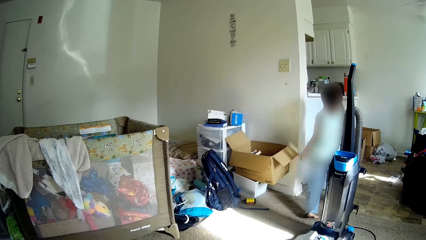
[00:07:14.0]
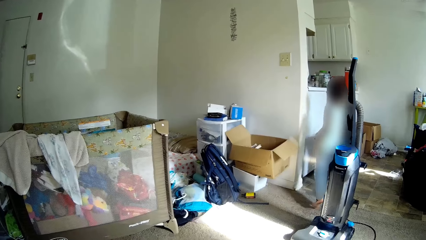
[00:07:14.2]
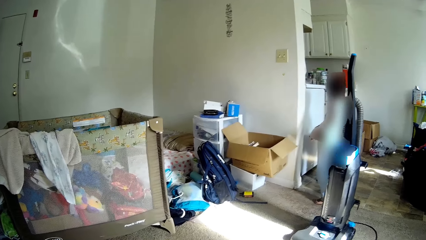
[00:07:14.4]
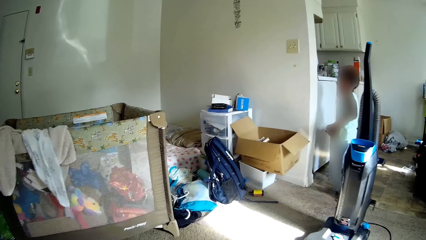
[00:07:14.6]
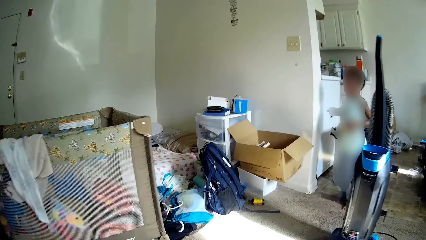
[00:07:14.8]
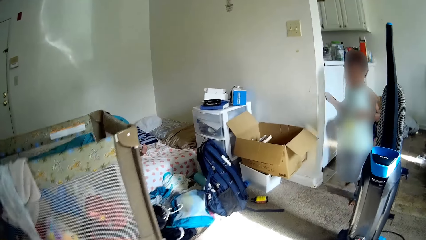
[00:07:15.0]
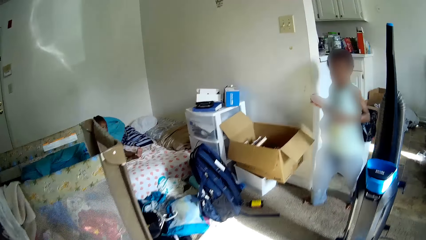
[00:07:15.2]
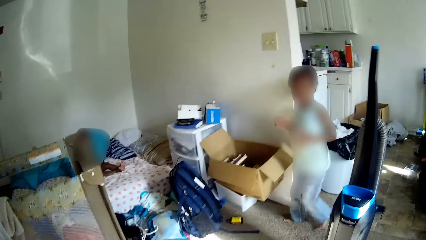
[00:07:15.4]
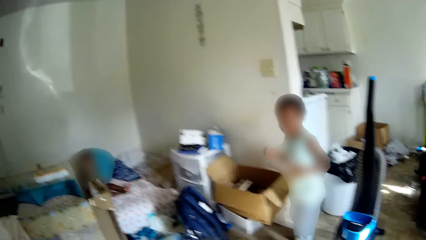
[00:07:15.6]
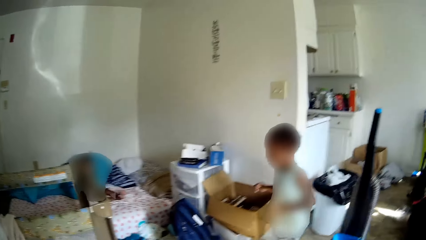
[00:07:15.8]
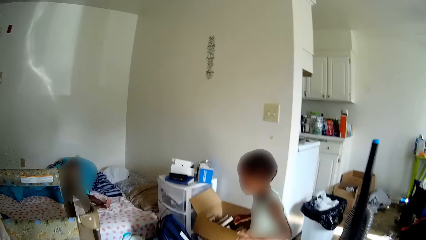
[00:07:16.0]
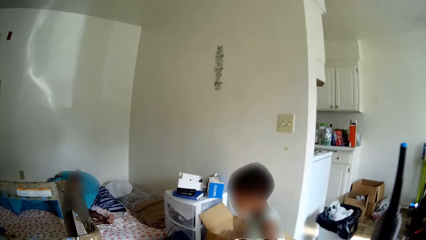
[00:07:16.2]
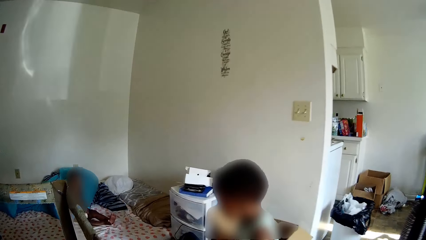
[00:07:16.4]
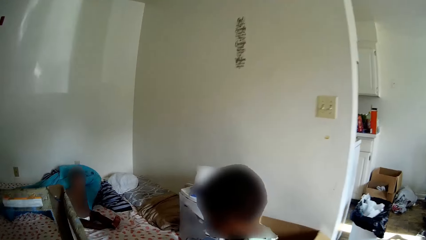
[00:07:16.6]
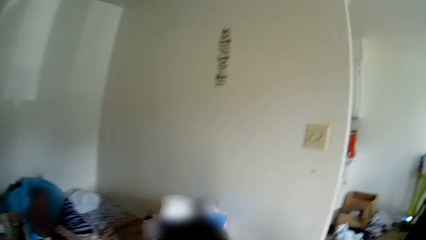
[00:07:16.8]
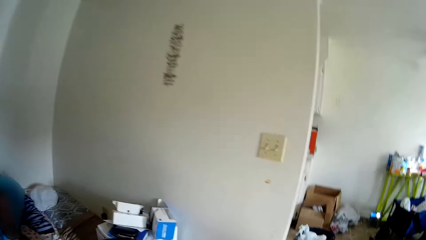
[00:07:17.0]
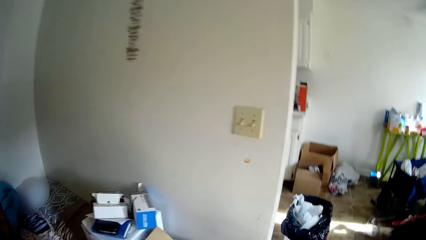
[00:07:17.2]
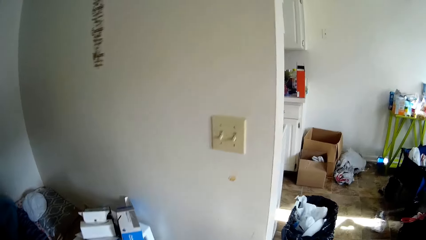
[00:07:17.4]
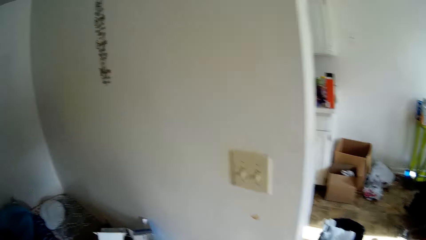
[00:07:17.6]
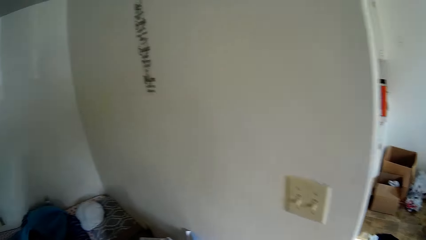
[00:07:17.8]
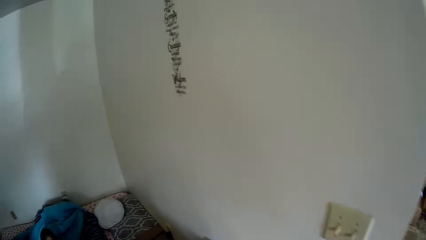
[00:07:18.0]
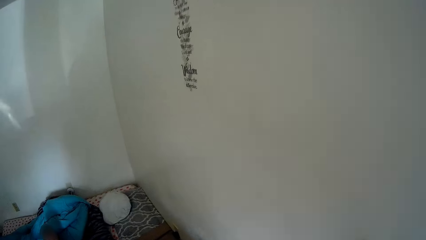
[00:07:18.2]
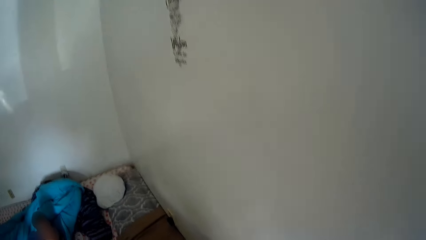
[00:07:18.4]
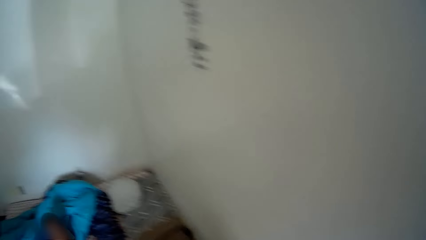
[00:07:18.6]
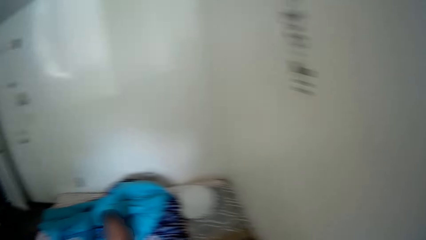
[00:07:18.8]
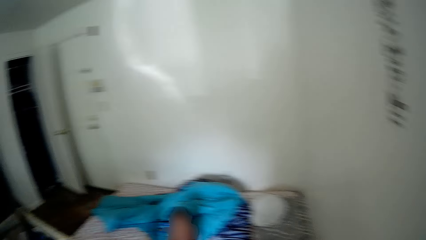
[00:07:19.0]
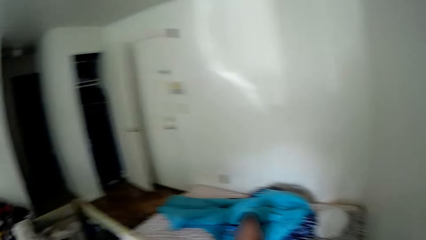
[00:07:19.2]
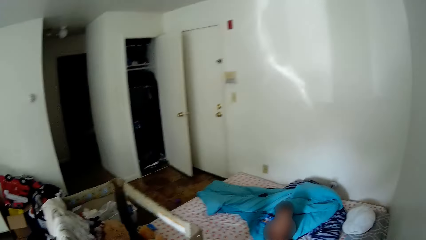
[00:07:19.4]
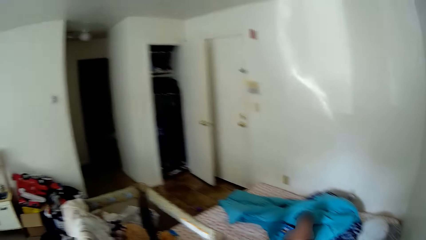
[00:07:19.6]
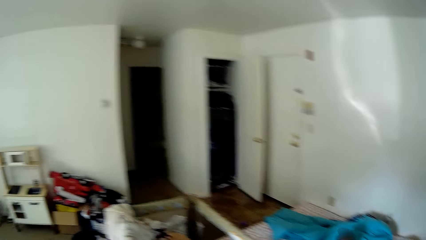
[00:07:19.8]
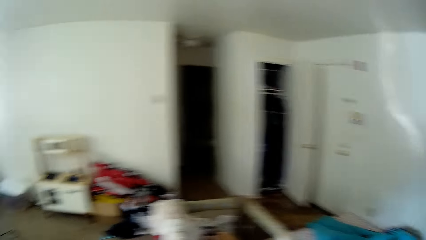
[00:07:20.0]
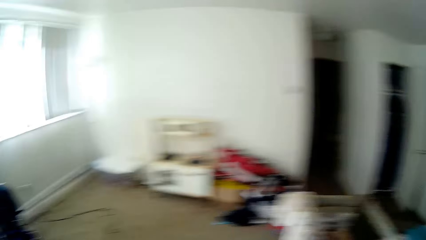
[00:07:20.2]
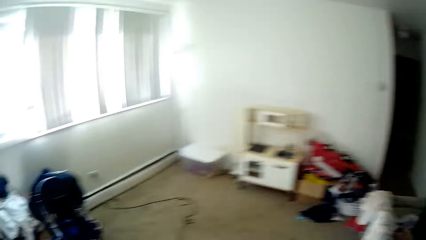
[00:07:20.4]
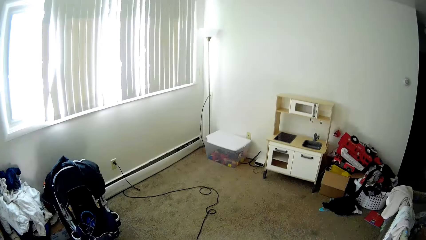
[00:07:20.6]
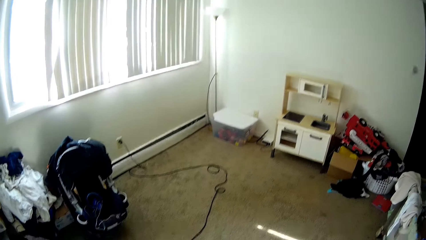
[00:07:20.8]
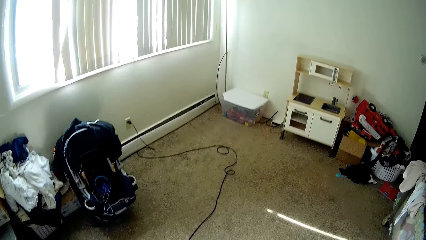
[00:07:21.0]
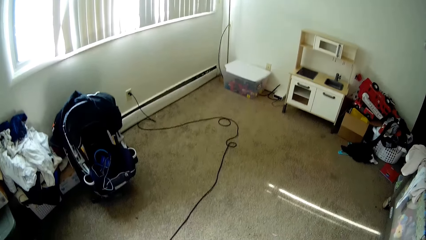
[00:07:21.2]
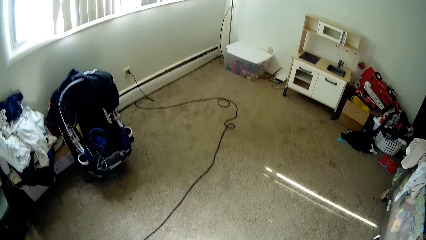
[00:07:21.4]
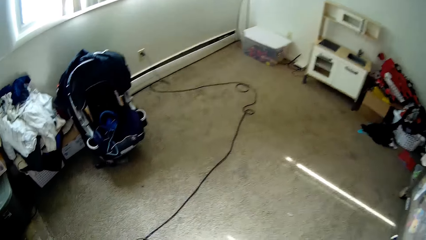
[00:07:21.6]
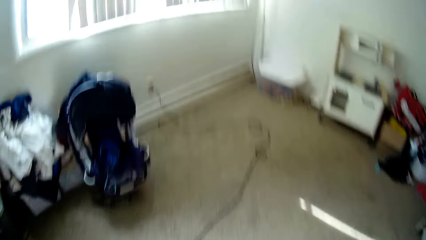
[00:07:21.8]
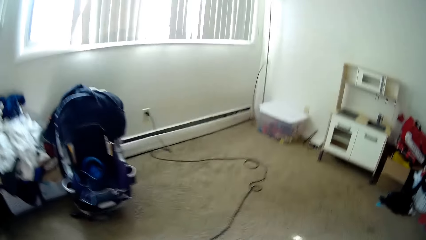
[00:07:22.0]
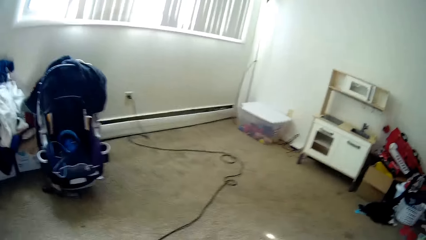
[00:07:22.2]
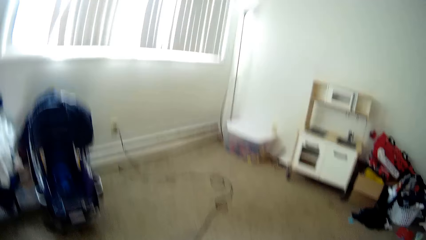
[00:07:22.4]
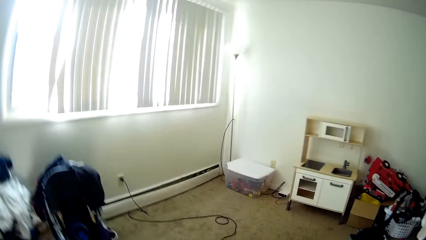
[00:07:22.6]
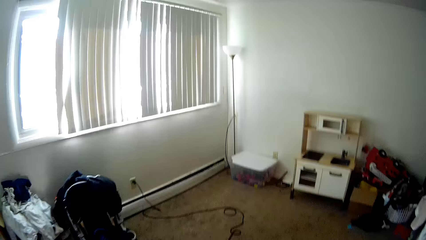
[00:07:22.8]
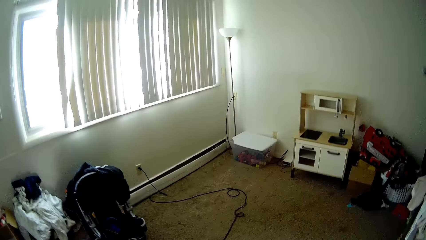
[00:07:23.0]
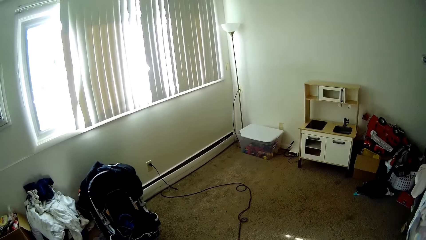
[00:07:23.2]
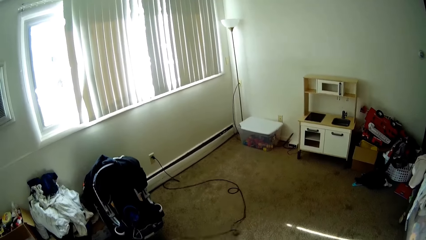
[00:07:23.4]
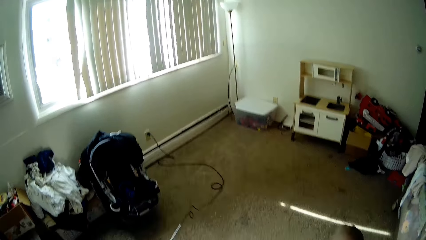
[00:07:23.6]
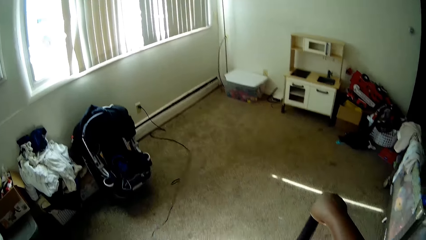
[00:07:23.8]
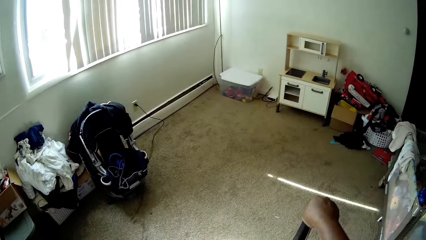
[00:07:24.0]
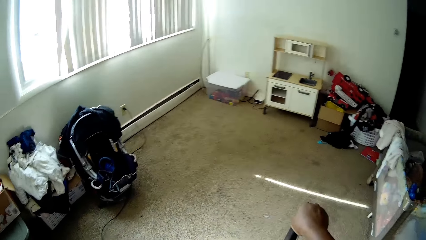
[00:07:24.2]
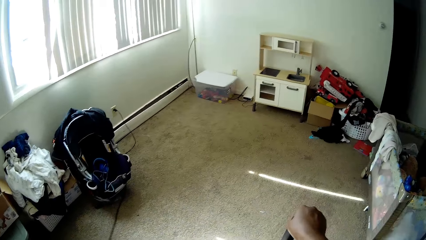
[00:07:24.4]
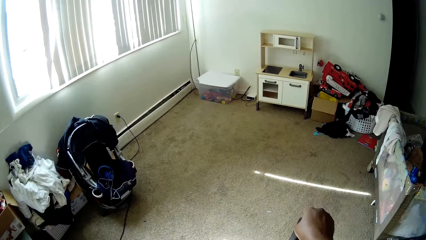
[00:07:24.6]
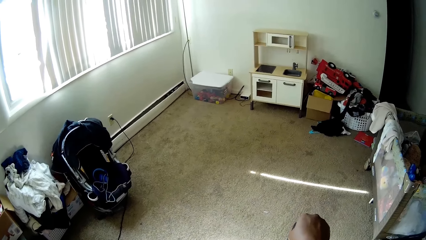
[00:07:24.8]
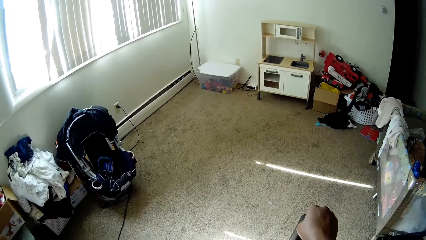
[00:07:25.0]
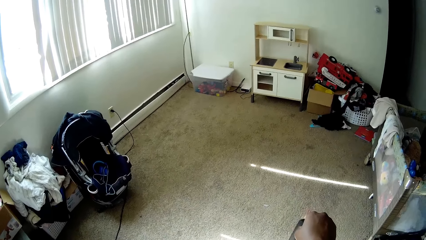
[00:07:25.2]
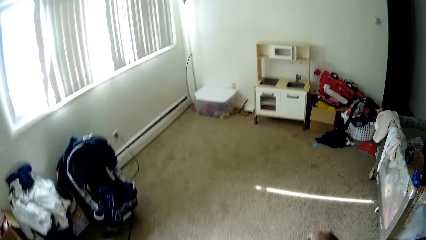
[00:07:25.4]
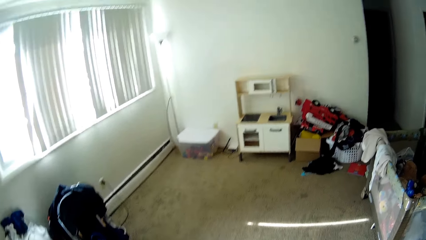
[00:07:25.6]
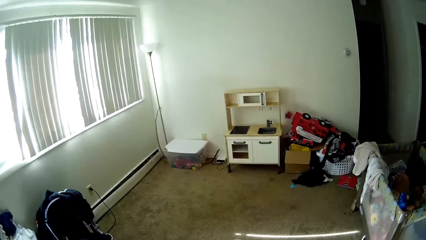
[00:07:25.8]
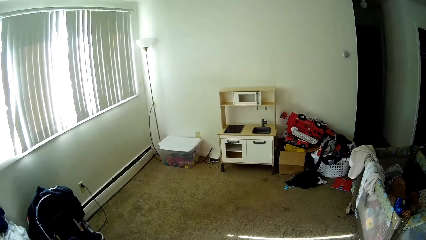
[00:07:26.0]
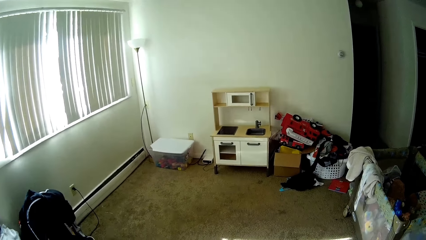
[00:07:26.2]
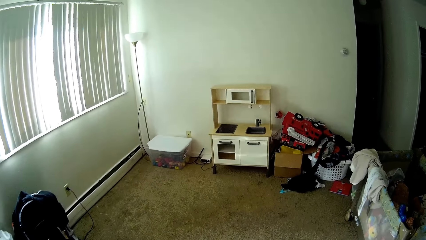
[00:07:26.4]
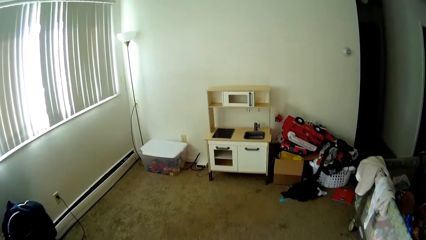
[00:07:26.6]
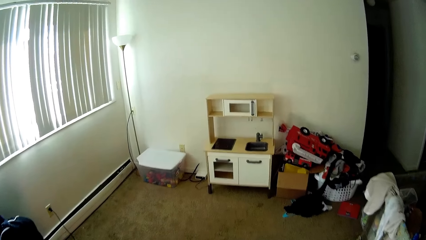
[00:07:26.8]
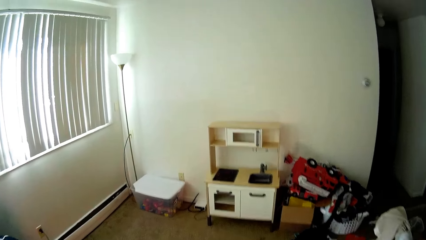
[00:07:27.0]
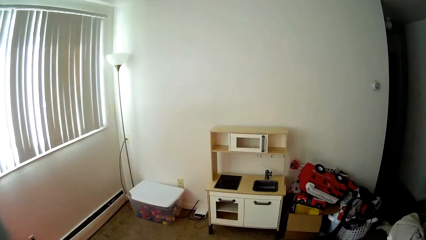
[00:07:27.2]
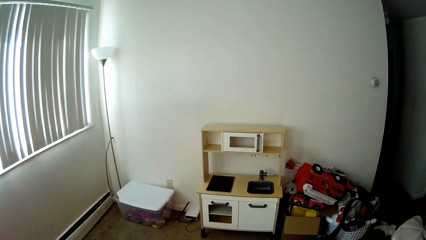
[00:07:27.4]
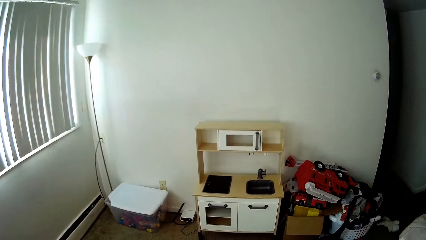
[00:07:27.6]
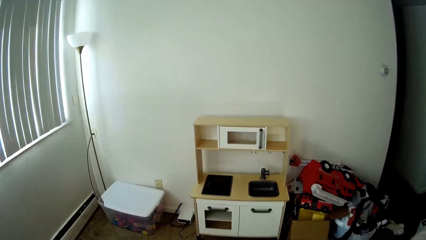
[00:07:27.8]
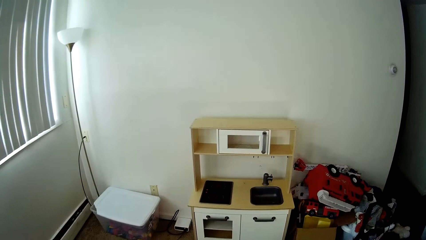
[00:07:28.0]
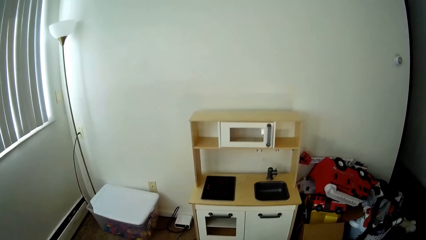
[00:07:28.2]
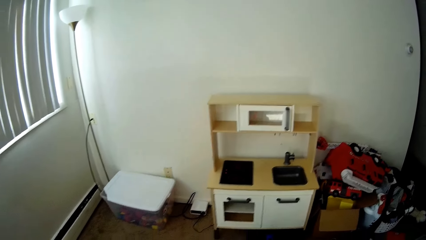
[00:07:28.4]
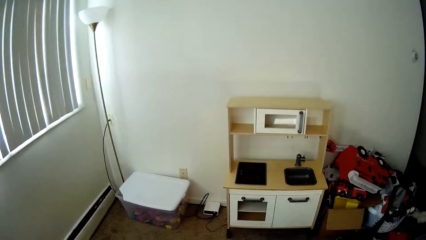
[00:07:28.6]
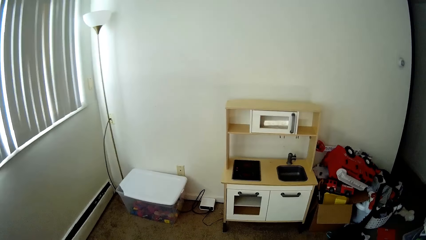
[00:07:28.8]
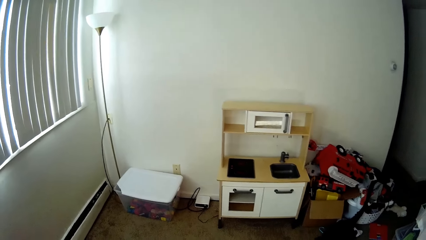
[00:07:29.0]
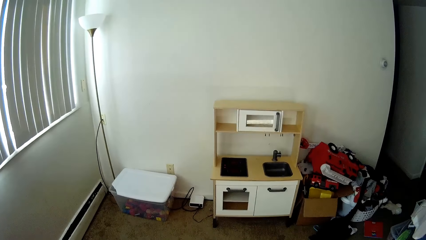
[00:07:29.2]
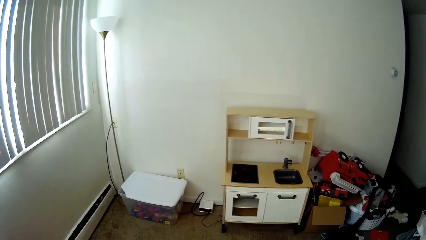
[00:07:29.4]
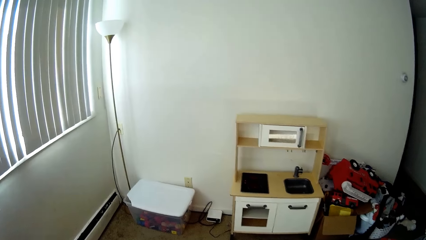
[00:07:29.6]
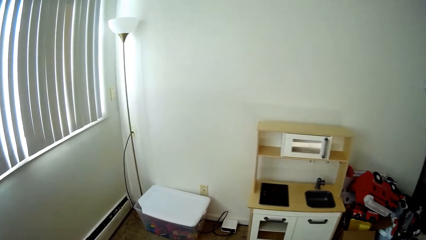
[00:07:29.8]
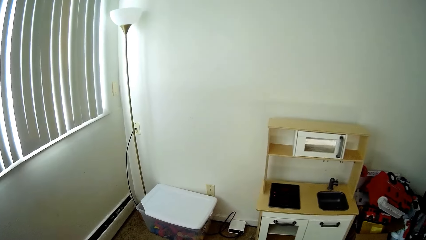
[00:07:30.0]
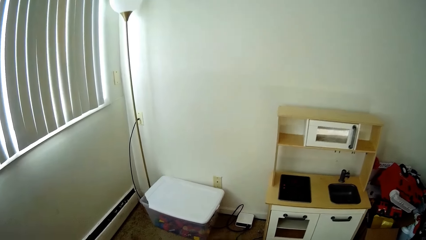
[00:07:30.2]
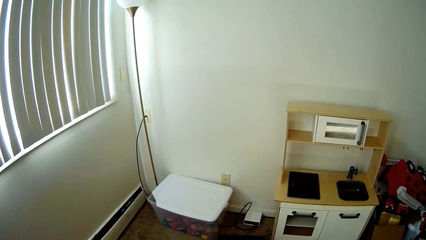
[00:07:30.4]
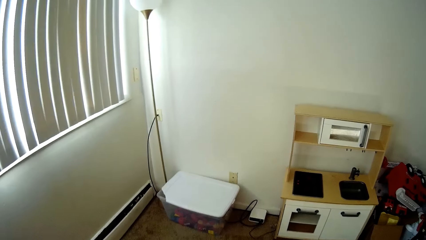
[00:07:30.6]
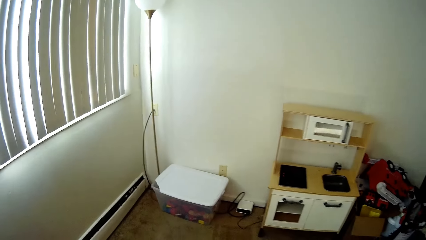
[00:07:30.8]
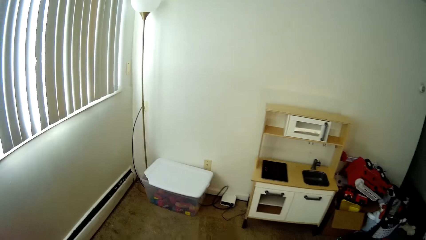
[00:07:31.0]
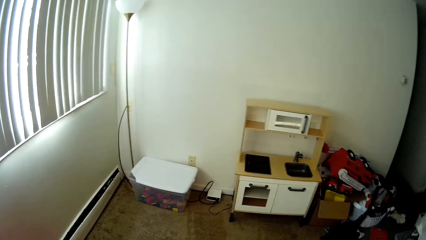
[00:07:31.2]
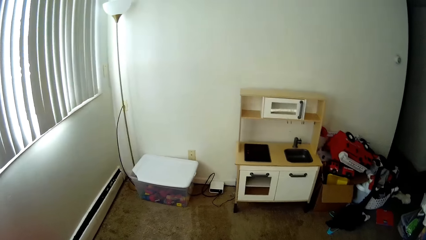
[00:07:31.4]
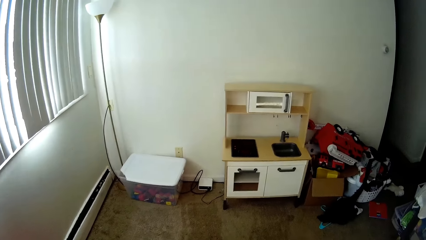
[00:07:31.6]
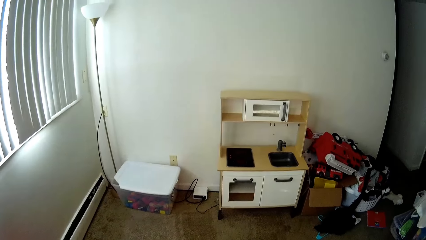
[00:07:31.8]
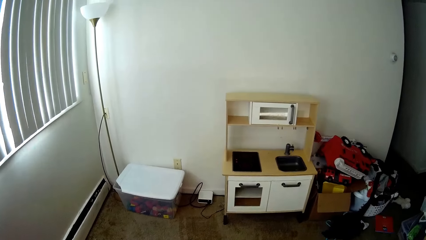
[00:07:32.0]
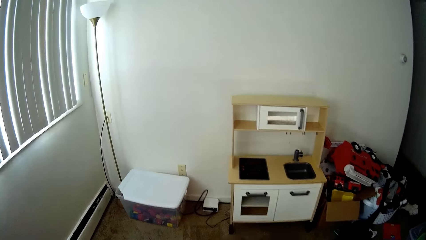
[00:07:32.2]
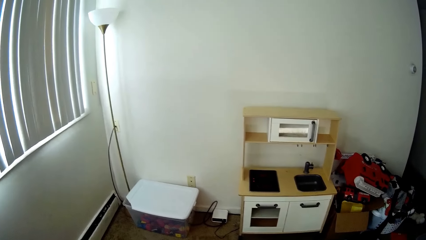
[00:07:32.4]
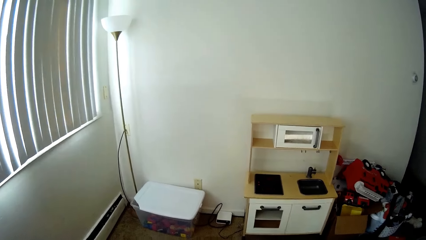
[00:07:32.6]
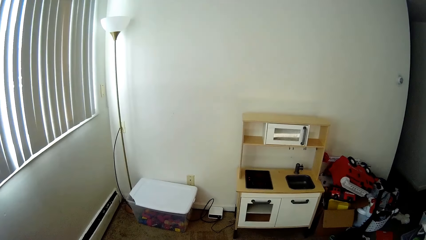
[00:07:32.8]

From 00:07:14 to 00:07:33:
The girl drops the paper into a trash bin with her right hand. The camera wearer does something. They move around. They pull the wire with the left hand. They move an object with the right hand. They do something.
